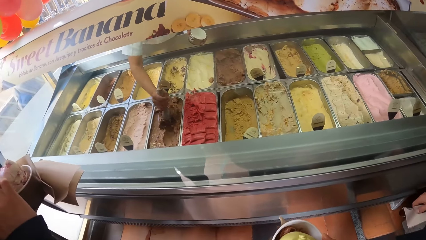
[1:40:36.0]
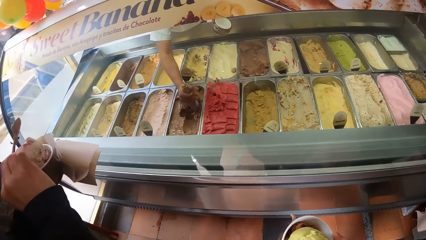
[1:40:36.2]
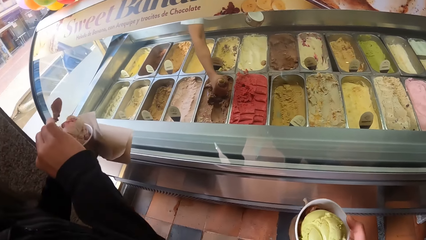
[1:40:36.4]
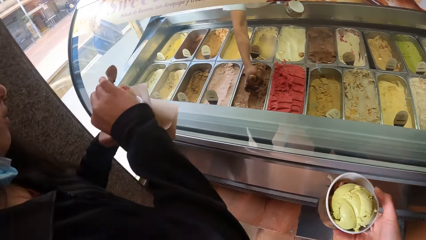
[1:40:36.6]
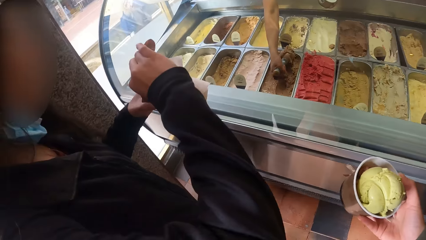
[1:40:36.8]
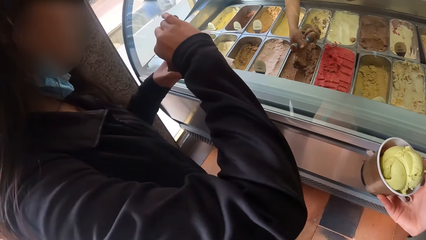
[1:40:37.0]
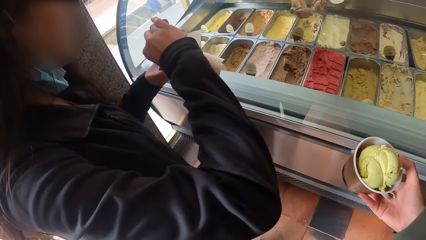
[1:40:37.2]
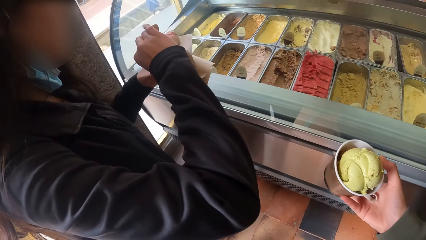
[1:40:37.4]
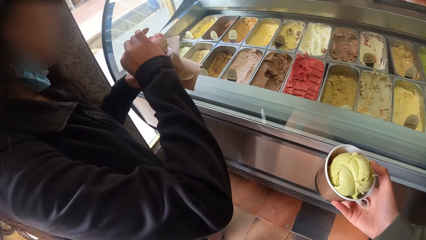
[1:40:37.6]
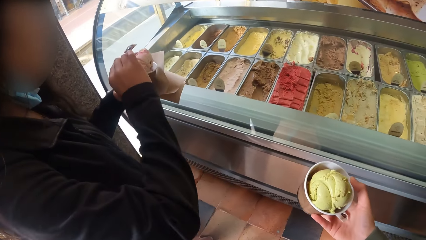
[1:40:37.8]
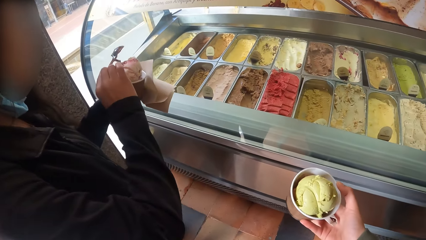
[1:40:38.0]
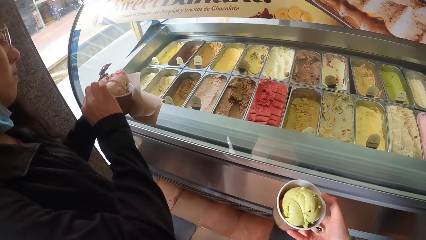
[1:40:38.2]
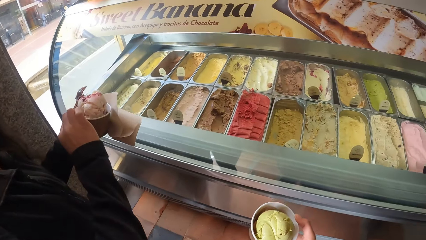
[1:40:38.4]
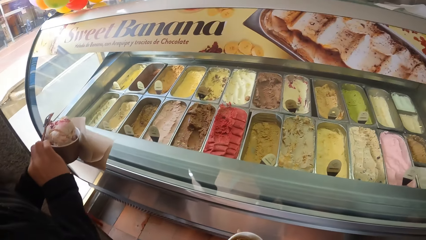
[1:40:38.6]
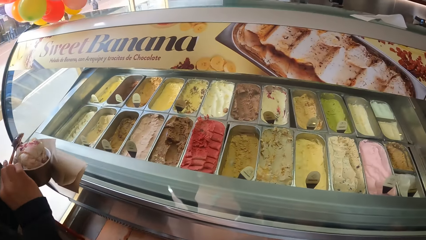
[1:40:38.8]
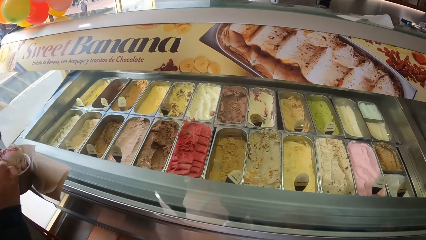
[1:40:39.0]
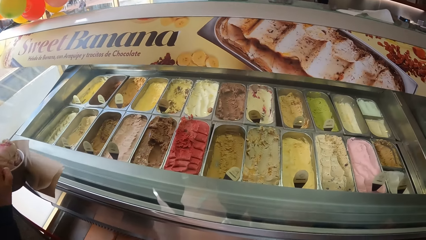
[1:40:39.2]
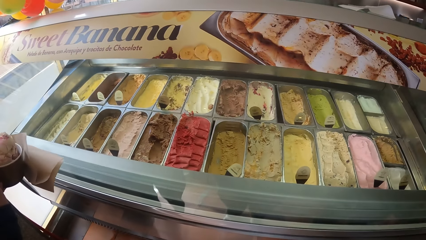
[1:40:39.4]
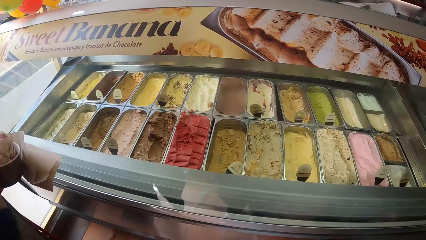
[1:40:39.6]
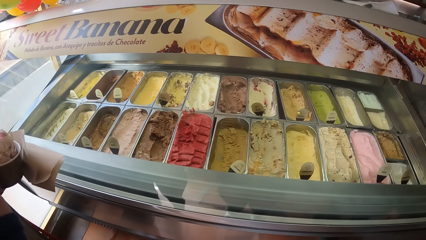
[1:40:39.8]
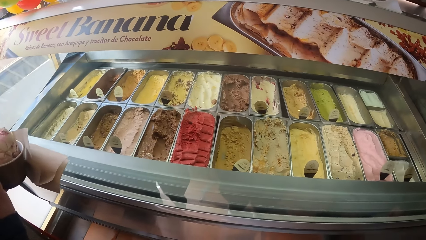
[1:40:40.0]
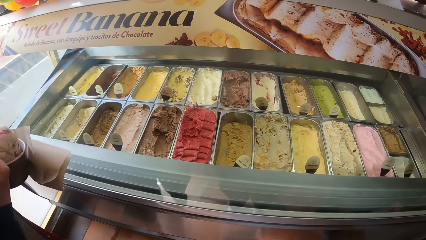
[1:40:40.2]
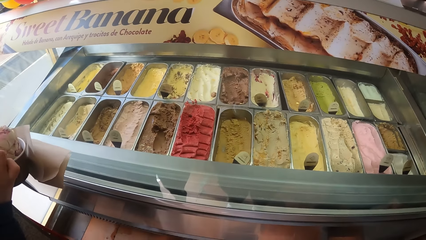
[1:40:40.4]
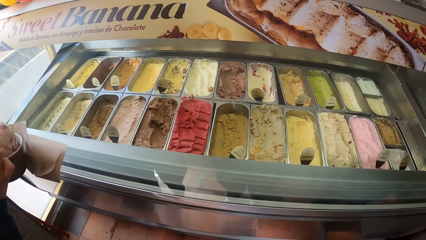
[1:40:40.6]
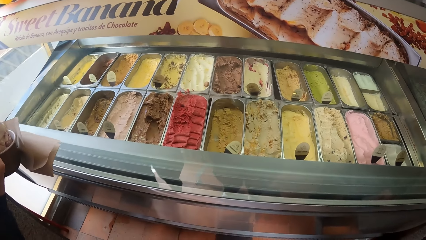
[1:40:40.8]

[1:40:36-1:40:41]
The man puts the ice cream in a container. The woman touches the ice cream in her left hand with the spoon in her right hand.

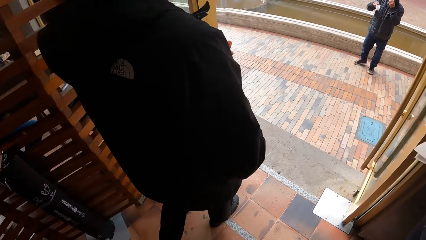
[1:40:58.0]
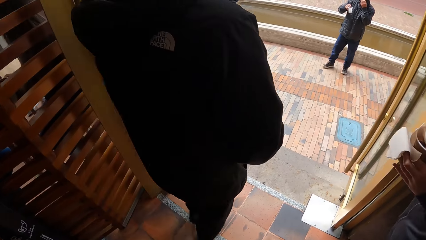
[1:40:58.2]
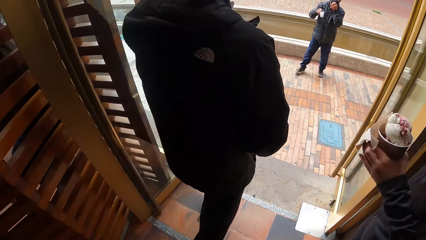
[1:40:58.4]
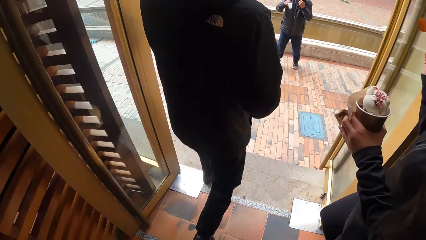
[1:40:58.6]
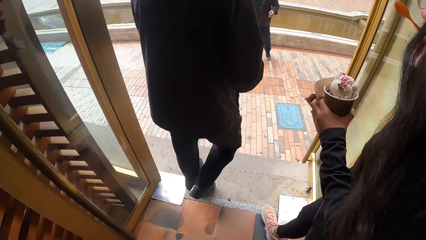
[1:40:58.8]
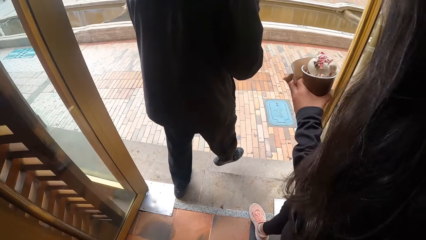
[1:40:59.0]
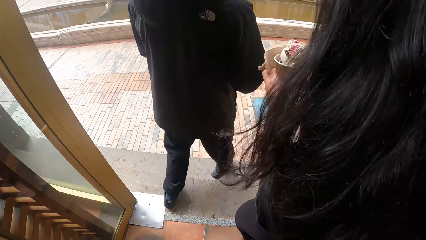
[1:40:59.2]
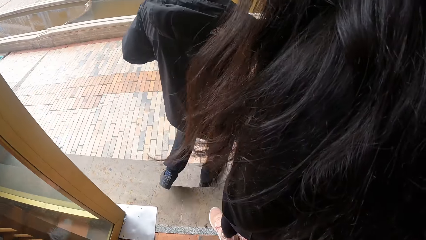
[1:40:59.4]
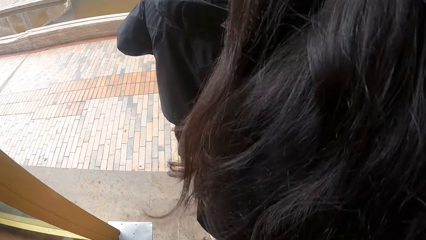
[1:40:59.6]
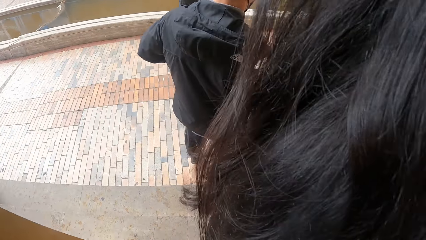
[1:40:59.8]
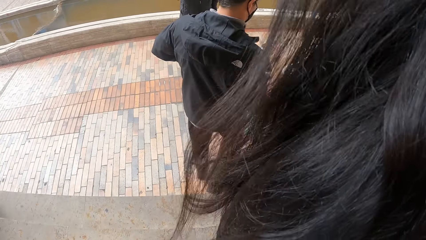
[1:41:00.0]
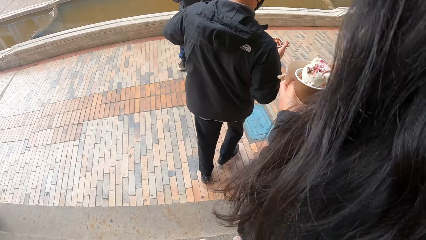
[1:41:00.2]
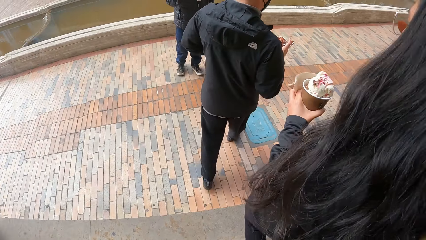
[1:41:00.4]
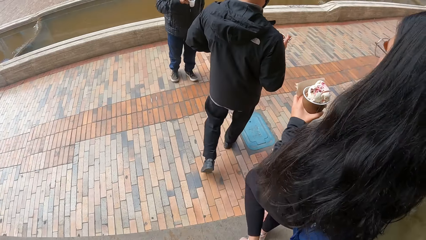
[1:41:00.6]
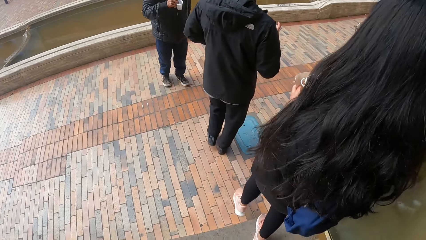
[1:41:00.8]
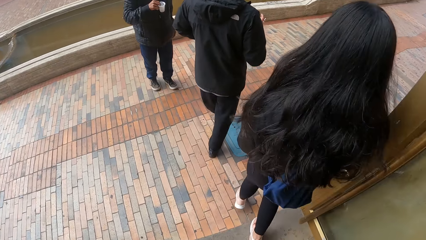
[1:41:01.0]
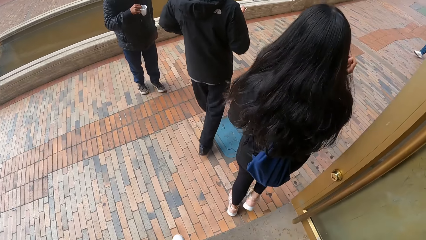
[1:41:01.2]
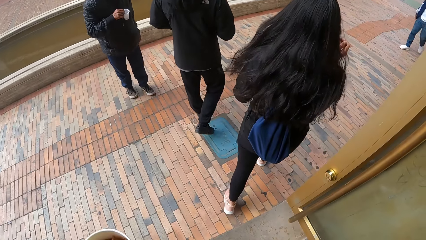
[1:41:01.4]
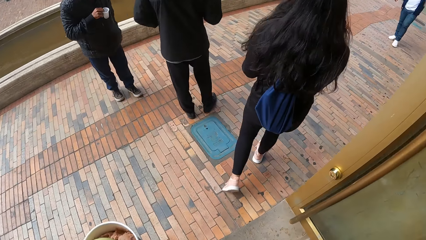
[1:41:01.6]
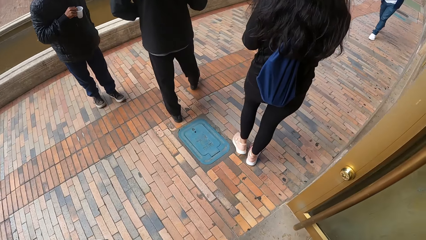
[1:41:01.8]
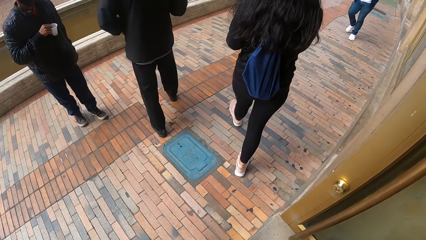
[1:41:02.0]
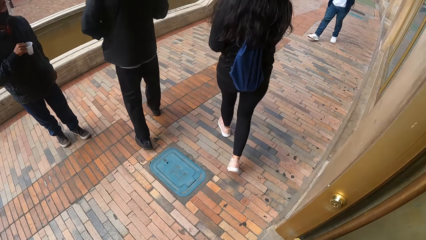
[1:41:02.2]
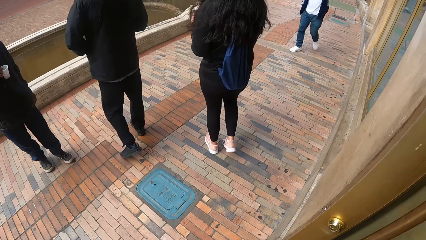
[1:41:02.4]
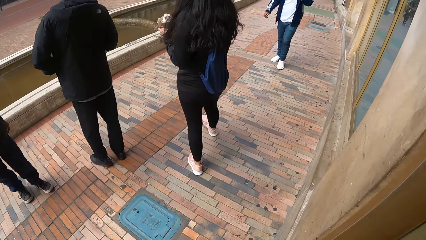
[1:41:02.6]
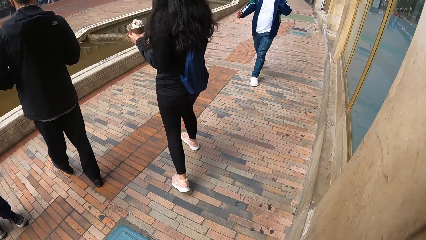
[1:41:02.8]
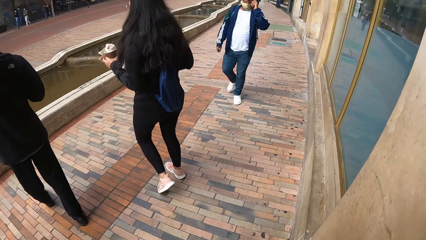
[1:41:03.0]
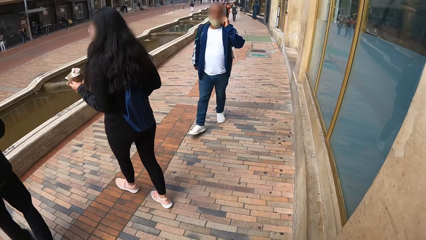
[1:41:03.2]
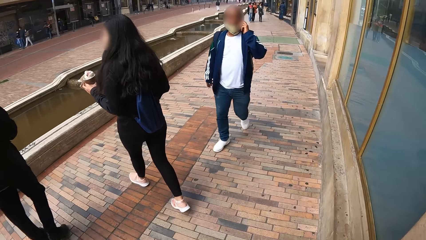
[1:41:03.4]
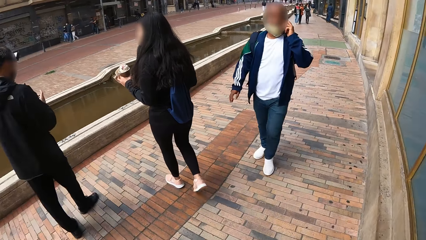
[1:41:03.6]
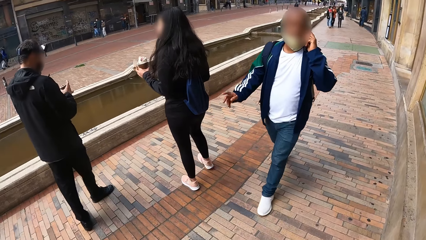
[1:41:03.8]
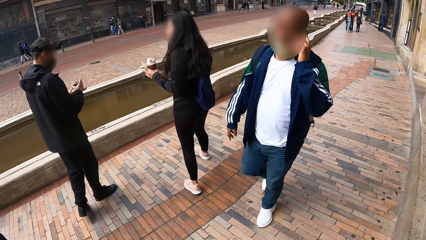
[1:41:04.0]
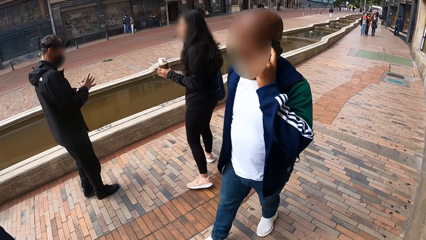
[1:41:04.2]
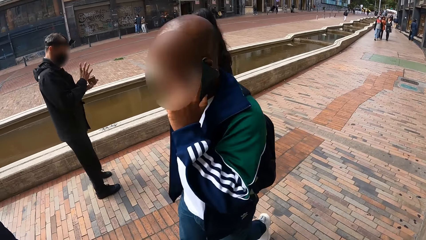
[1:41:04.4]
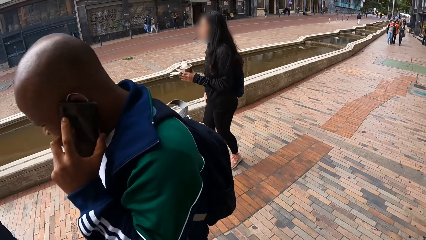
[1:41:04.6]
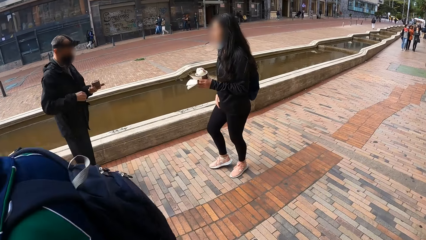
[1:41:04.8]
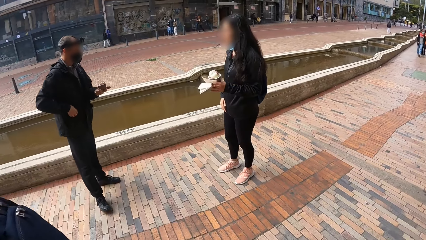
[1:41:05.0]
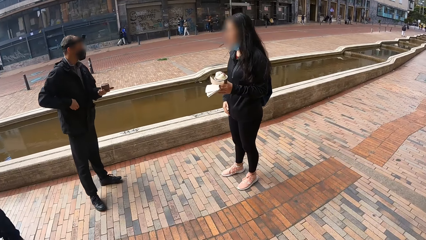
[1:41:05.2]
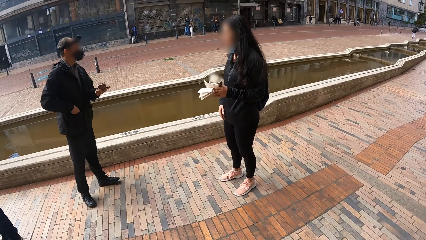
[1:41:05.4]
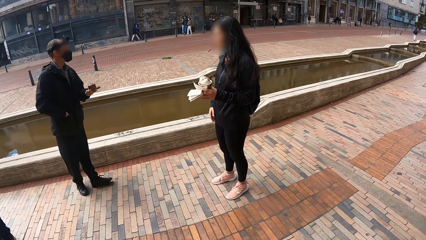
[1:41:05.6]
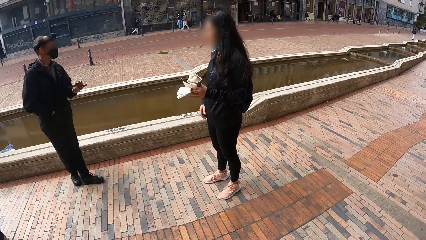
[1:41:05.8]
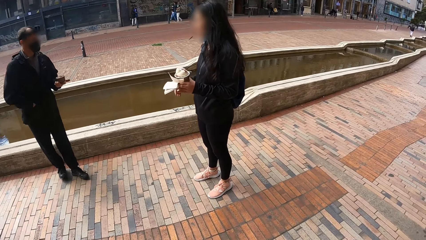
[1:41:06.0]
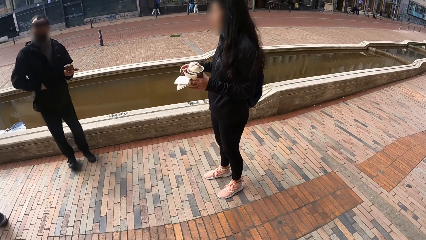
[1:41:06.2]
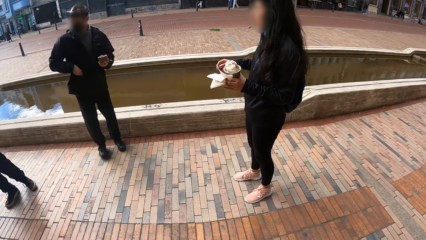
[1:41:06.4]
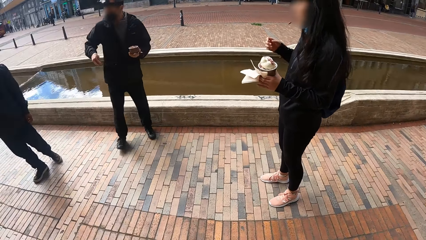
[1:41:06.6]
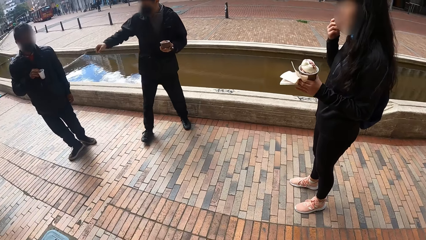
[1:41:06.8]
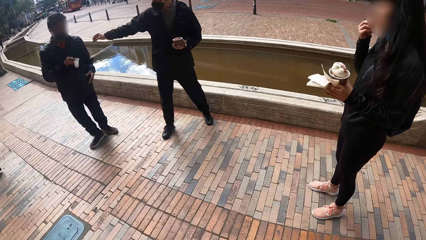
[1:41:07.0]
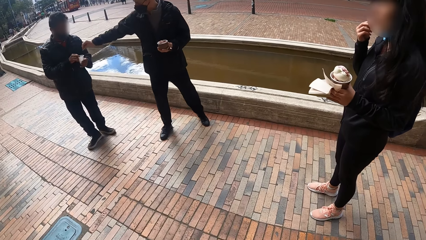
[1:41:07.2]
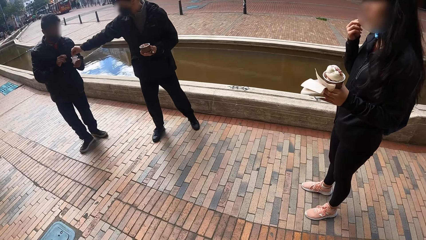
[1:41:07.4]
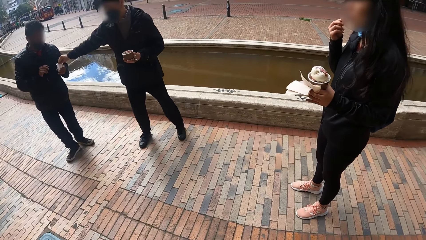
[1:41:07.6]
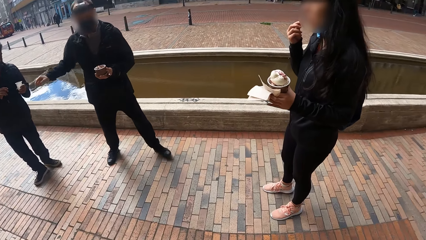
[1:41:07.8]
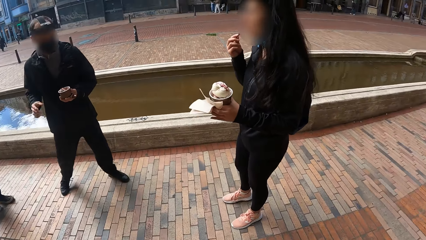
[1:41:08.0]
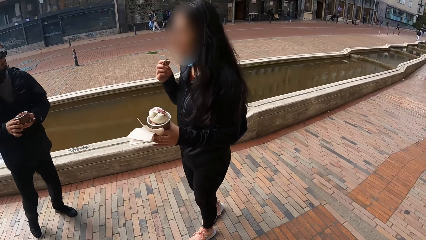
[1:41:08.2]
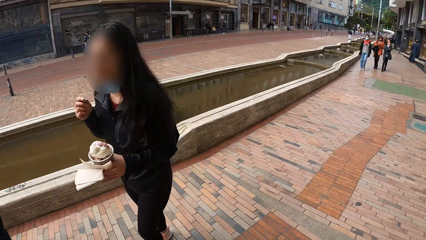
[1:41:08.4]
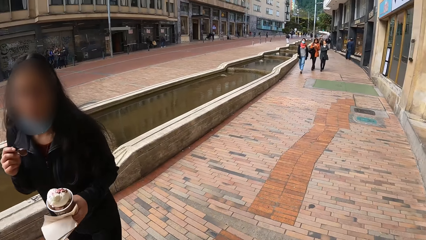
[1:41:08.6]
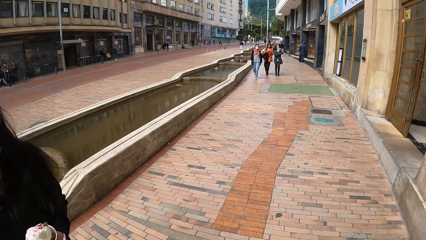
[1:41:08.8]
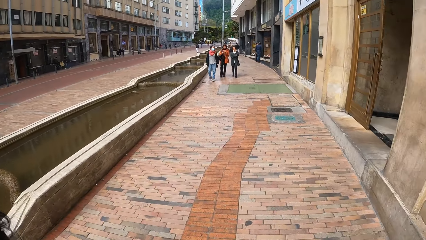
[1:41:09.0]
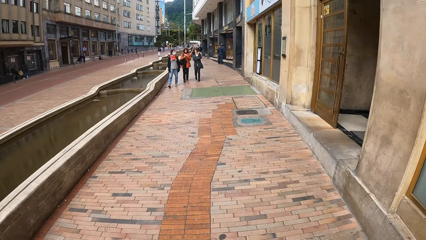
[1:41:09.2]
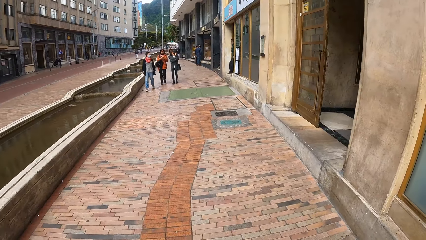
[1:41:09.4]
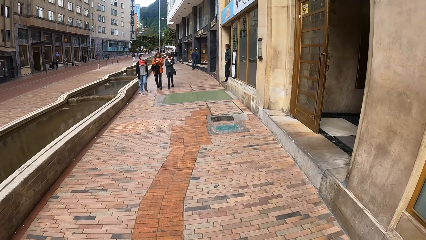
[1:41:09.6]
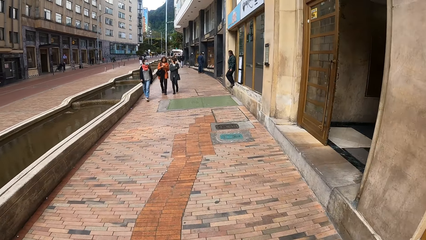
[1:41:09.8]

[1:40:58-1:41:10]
The camera wearer walks out of an ice cream shop with the woman and the man. The man converses with the woman. The woman eats a chocolate bar in her right hand. The man drops an ice cube in his right hand in another man's cup. The man gives the other man something.
